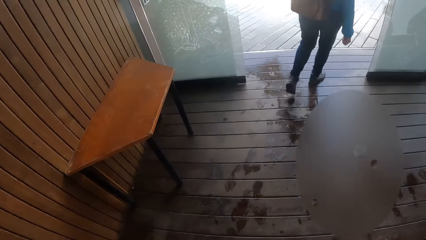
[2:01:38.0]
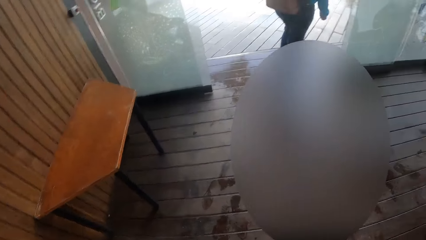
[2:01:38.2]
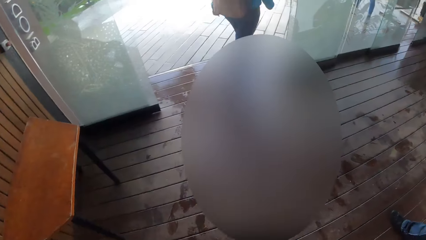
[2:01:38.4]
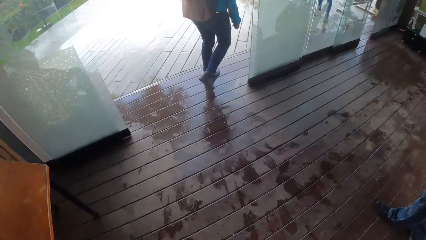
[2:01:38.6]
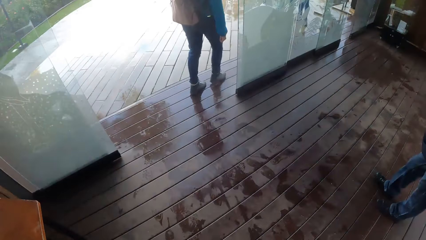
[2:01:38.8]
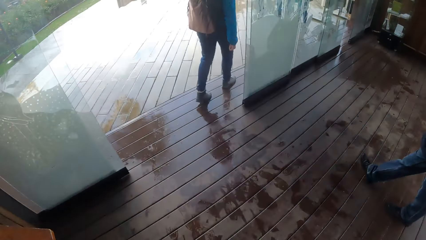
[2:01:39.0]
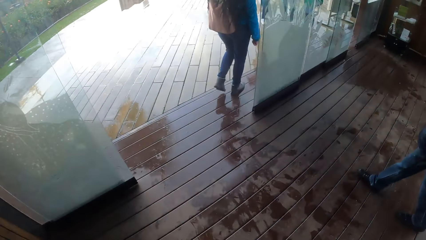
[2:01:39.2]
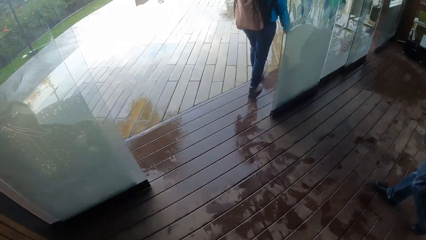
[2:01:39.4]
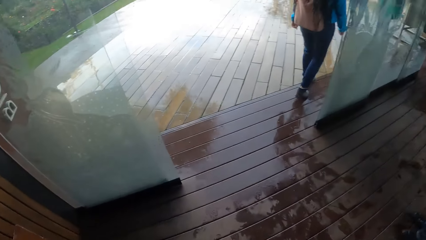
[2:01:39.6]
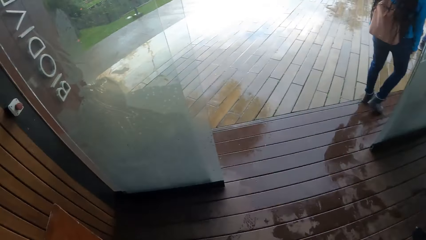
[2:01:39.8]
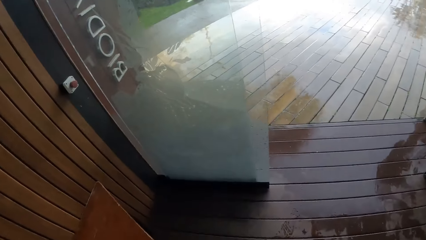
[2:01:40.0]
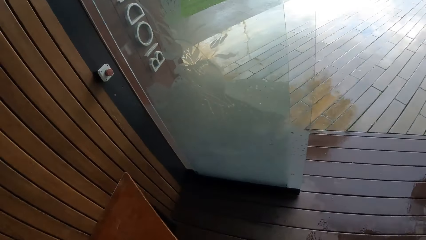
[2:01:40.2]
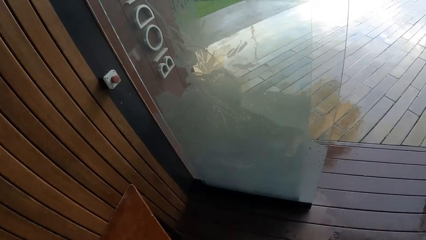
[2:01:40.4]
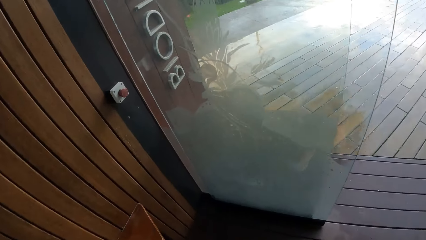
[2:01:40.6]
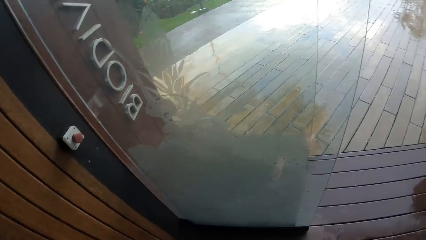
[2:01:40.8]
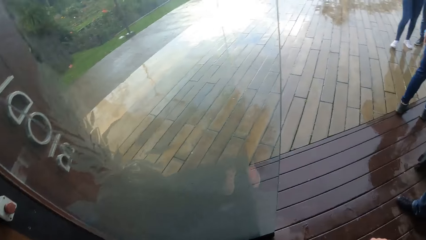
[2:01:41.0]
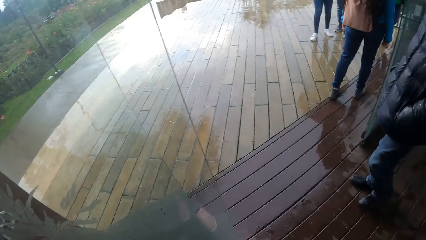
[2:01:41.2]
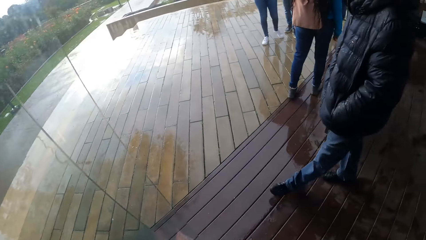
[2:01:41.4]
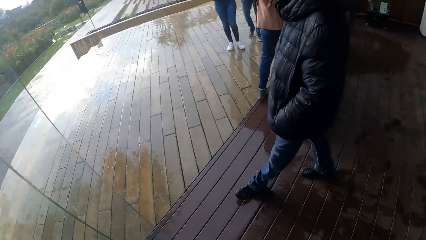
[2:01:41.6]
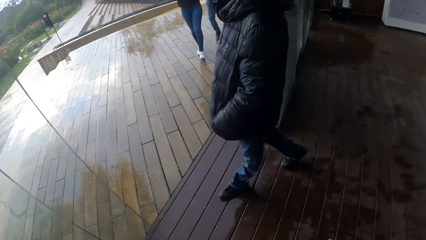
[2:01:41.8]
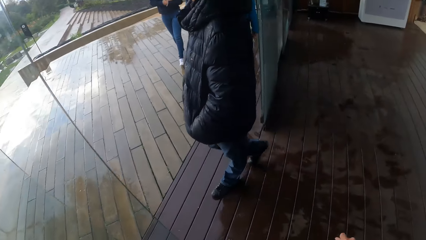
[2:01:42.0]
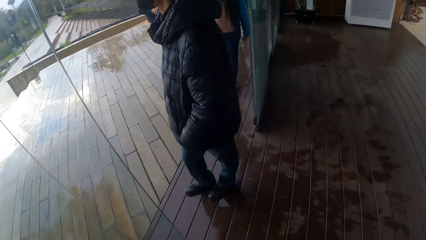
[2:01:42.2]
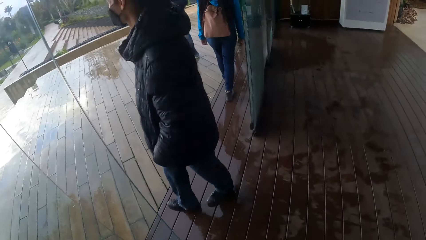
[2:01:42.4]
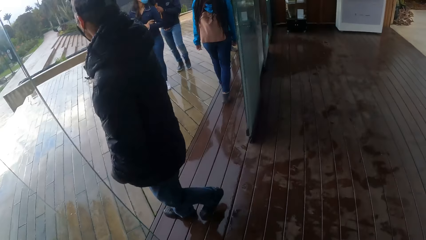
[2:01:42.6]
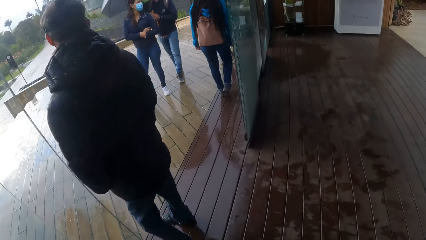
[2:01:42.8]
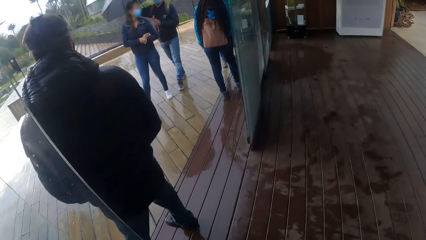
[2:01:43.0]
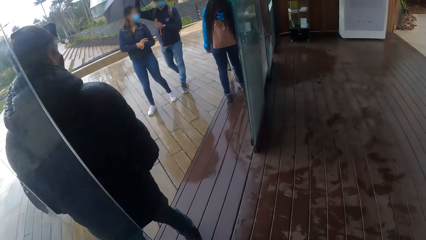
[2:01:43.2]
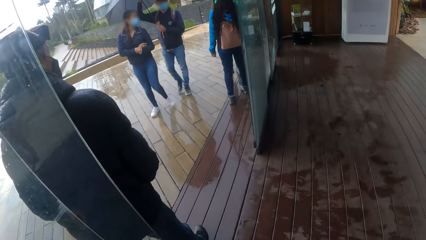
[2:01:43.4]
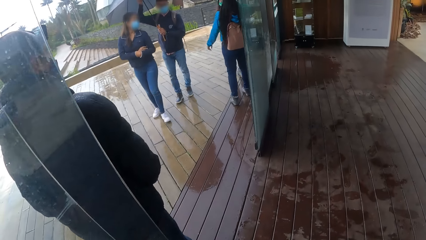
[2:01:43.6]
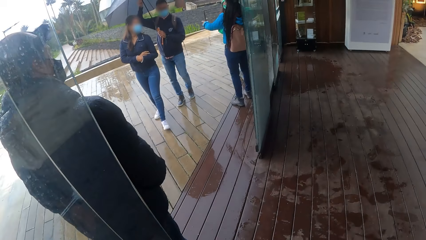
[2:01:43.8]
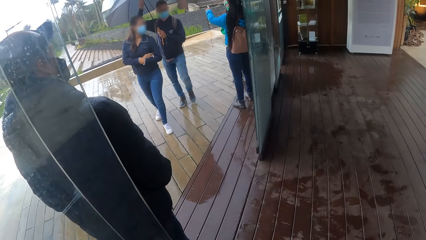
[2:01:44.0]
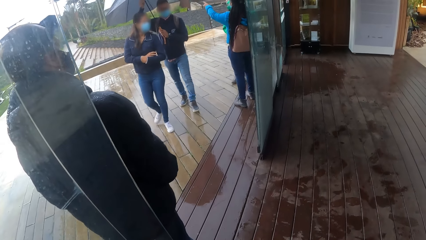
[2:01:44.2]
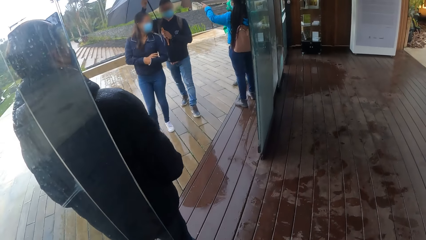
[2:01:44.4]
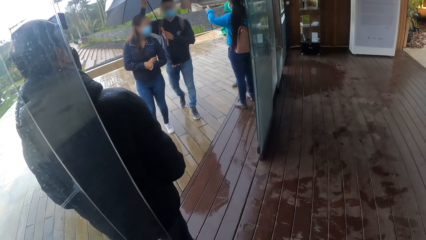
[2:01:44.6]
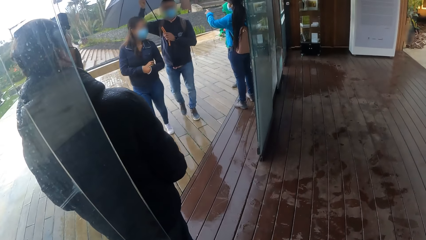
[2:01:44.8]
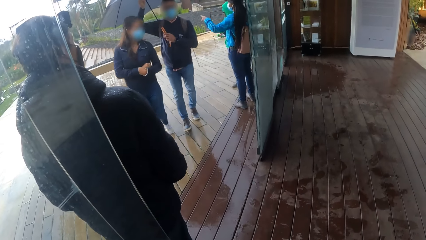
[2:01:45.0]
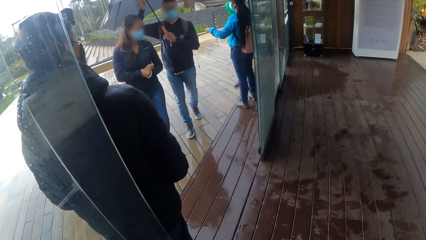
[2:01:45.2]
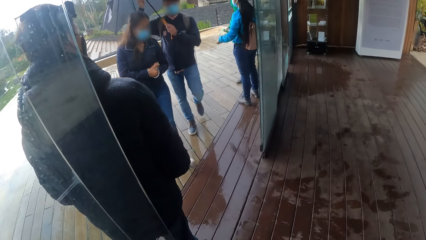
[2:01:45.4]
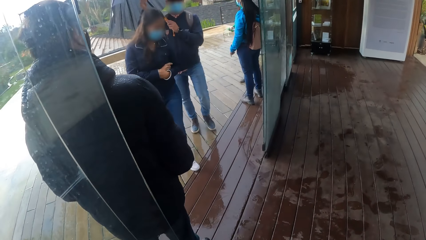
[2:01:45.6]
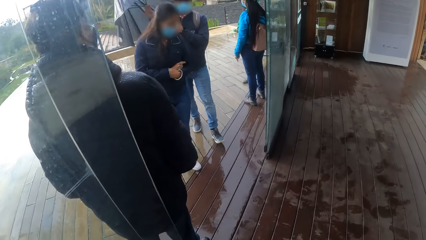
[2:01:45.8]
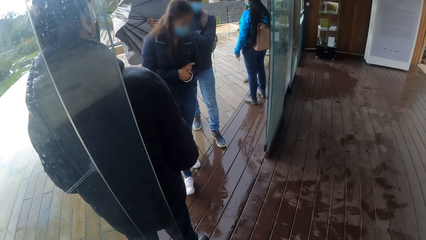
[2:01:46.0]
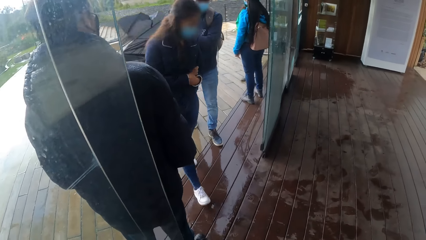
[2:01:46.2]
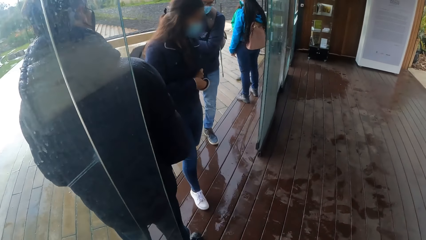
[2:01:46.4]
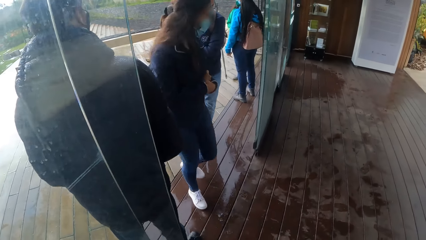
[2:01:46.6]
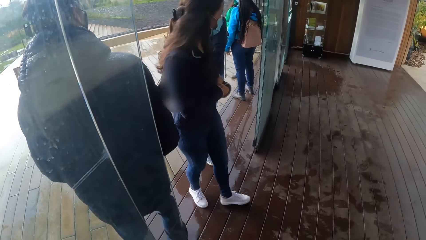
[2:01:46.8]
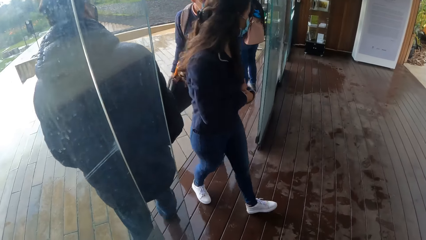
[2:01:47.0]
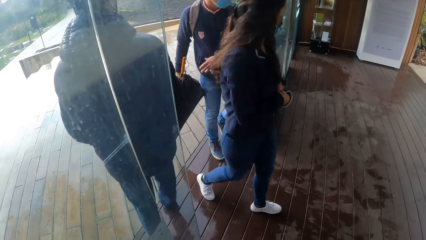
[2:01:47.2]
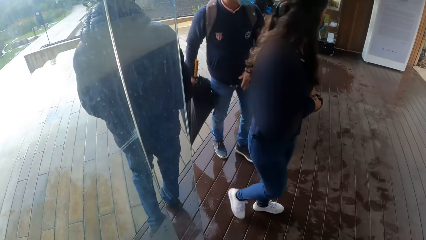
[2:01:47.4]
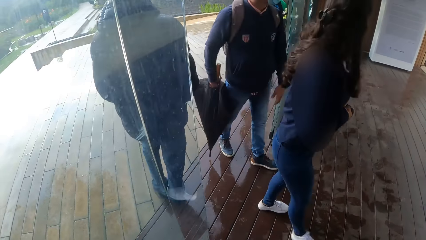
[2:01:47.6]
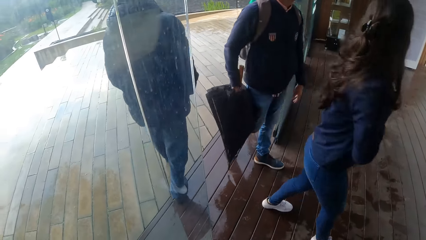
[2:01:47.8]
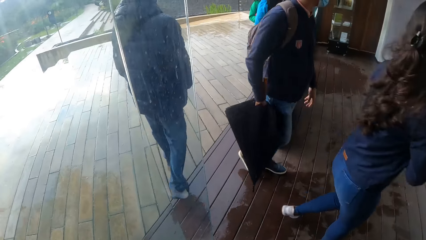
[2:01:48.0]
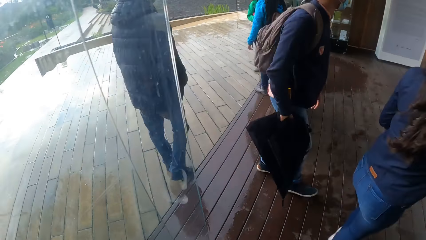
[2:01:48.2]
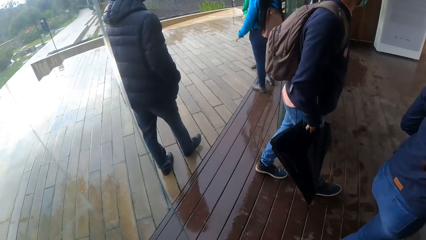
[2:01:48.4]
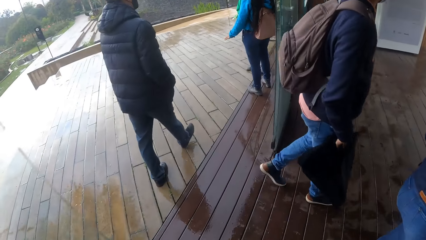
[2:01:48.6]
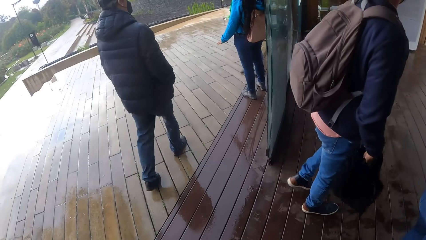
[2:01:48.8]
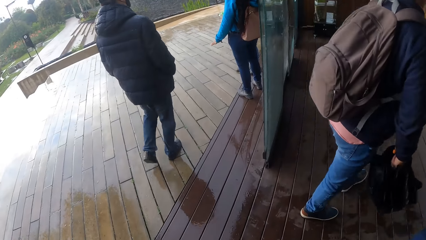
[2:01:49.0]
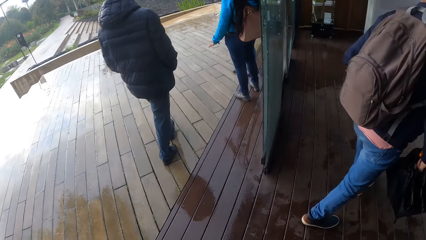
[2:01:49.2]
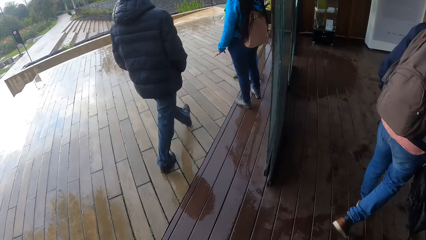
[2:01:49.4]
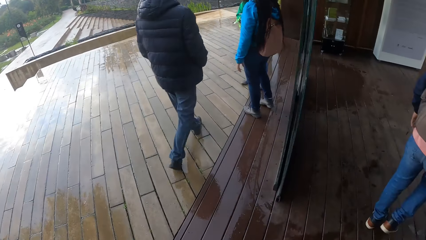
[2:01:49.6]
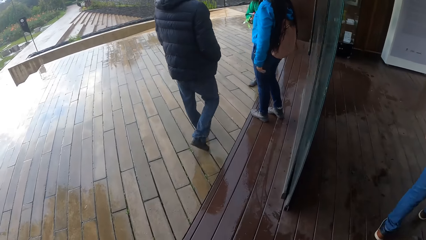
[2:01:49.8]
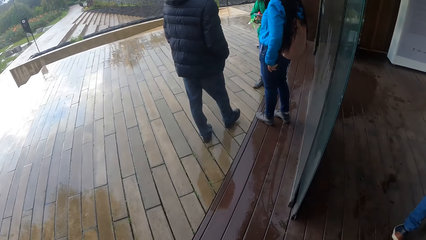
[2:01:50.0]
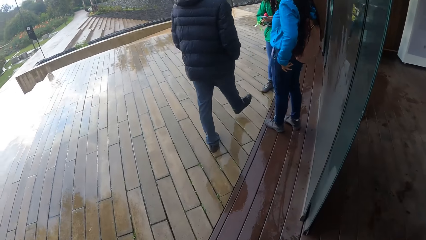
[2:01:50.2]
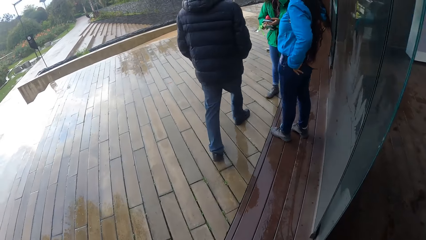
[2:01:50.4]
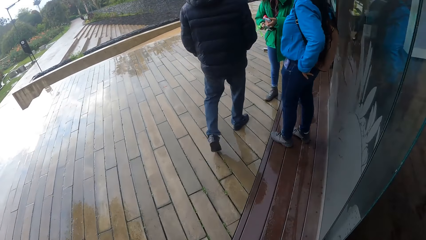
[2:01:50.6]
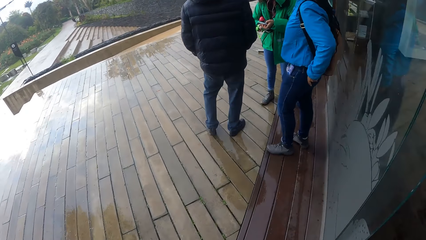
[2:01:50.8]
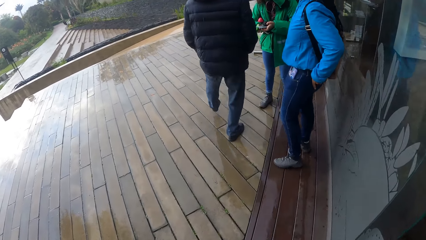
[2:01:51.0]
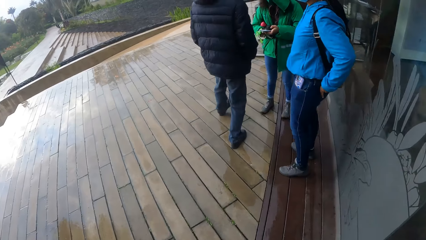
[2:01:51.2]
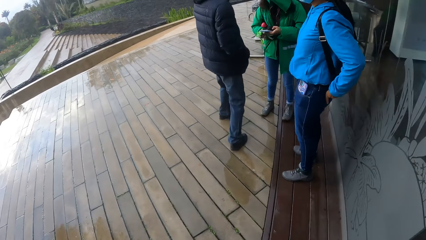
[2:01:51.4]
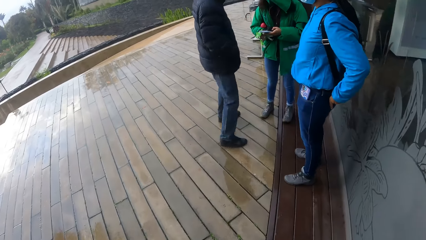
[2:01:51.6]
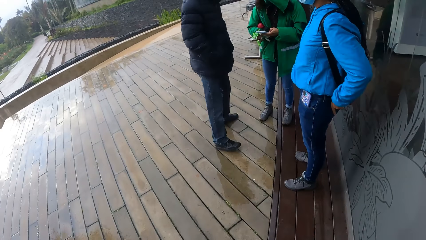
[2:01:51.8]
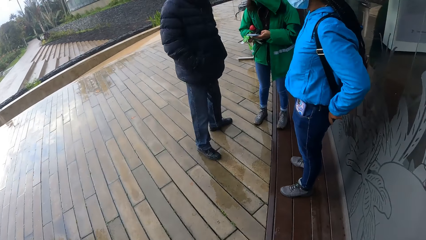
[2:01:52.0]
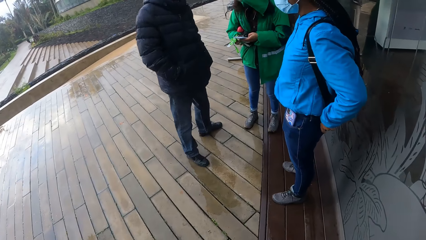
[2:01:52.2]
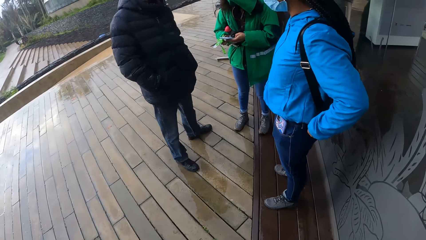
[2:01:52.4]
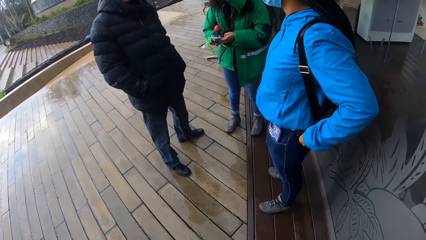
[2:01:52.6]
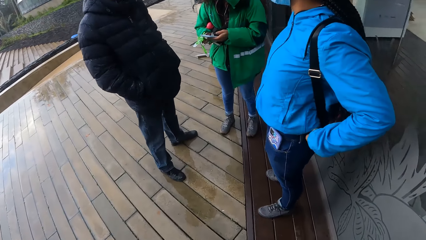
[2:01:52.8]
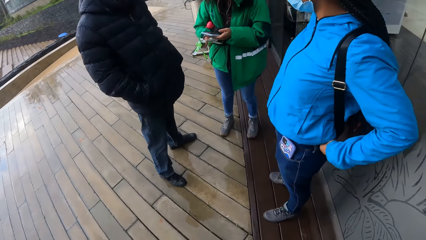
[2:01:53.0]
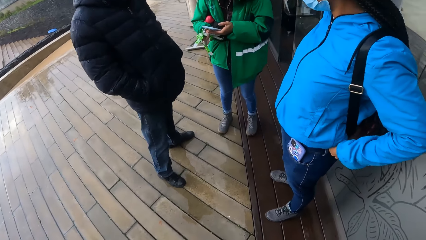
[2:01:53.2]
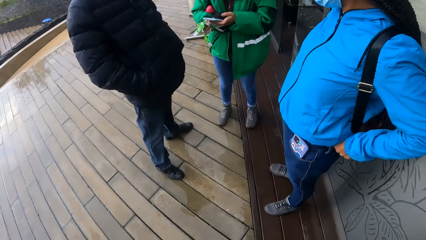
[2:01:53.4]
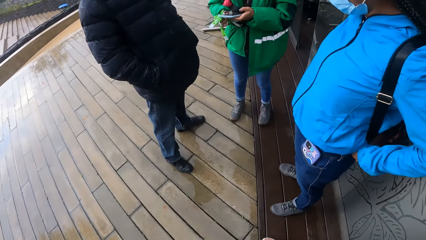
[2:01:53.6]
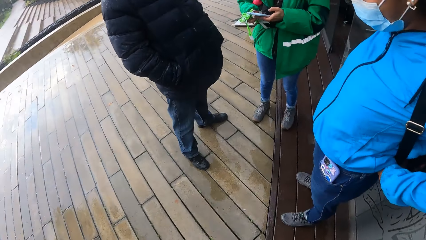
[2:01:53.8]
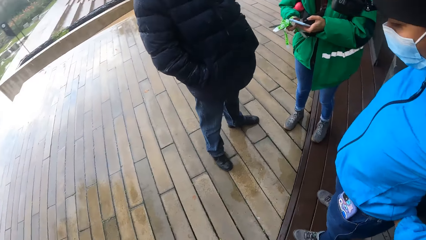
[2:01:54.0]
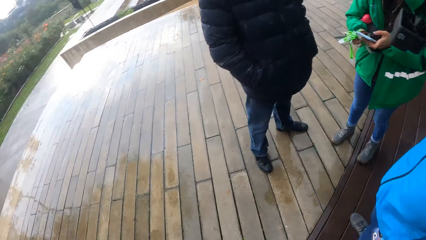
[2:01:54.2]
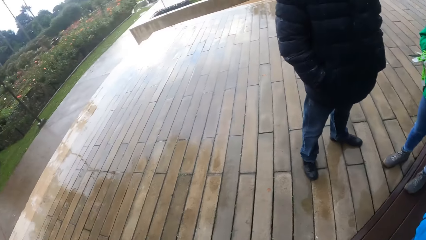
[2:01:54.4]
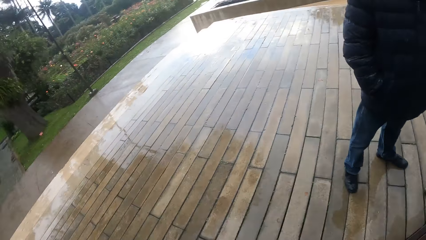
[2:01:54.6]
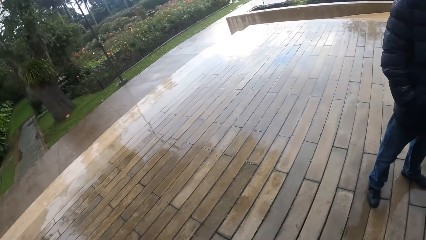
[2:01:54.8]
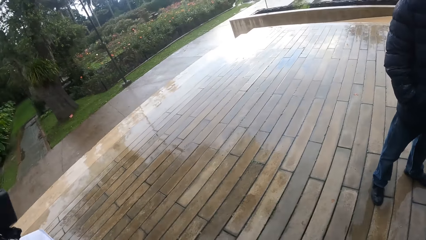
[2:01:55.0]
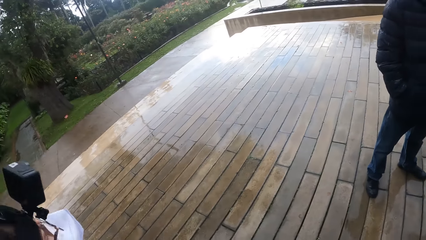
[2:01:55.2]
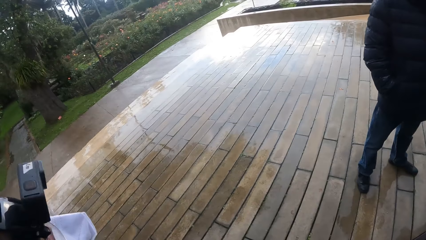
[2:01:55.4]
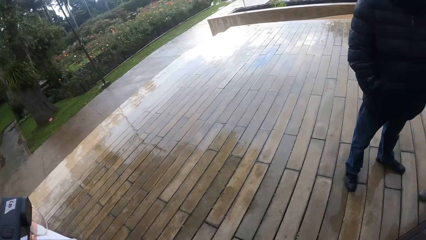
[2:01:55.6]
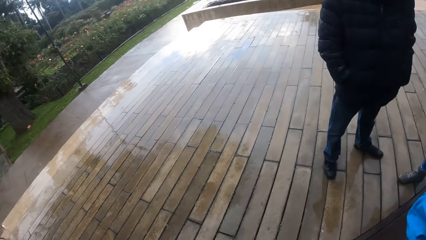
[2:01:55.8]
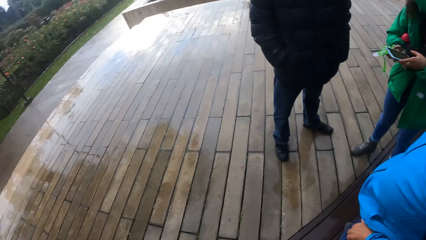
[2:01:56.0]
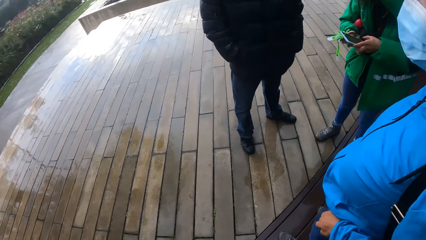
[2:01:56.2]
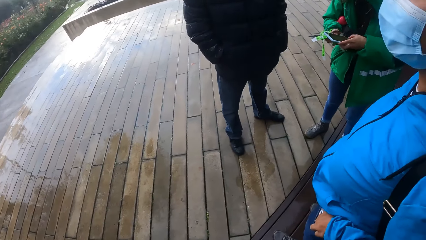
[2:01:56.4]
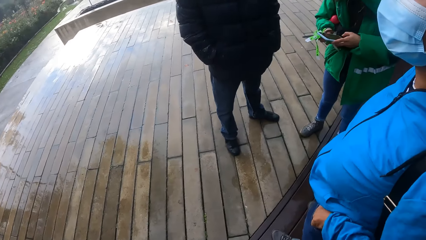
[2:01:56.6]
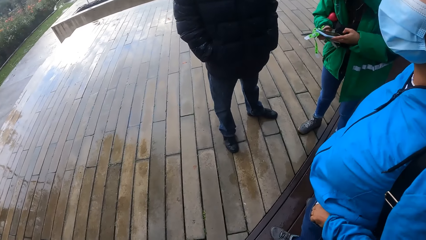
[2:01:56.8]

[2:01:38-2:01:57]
The camera wearer walks outside. The man folds the umbrella in both hands. A woman walks through the door into a lobby. The man walks through the door into the lobby. Another man walks towards another woman. The camera wearer walks outside through the door. A third woman operates a phone in her hands with both hands. The second woman puts her left hand into a pocket of her trousers. The camera wearer walks towards the second woman. The third woman operates her phone. The camera wearer stares at the floor.
